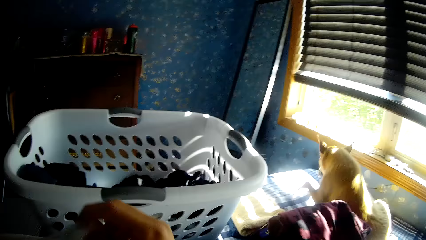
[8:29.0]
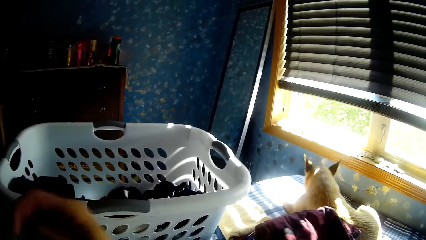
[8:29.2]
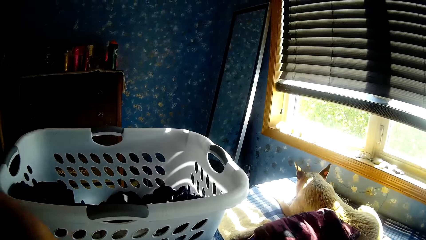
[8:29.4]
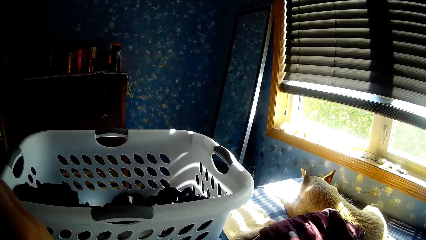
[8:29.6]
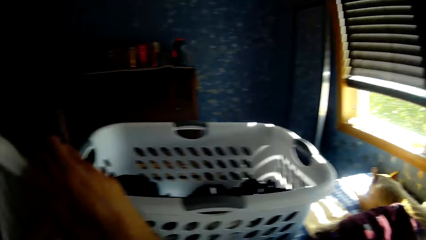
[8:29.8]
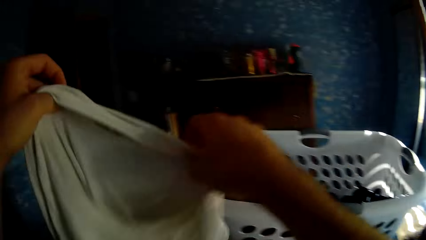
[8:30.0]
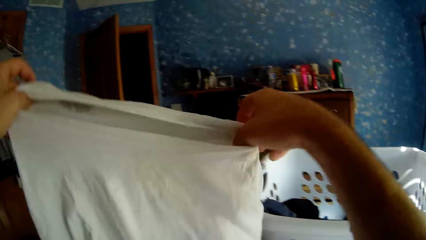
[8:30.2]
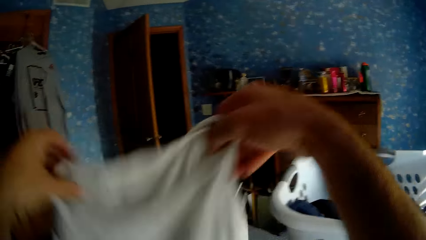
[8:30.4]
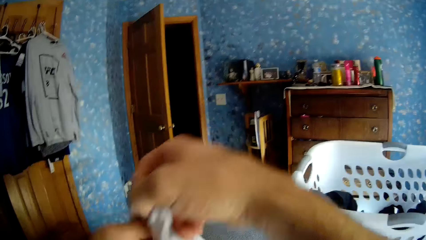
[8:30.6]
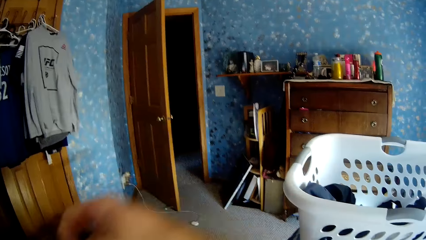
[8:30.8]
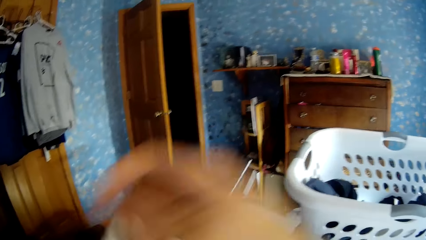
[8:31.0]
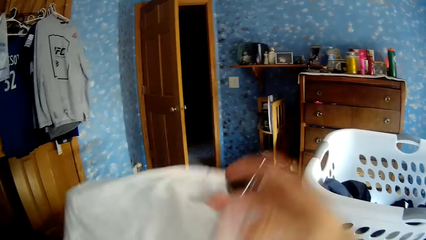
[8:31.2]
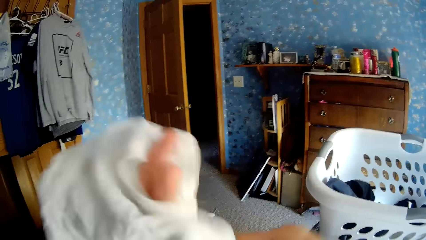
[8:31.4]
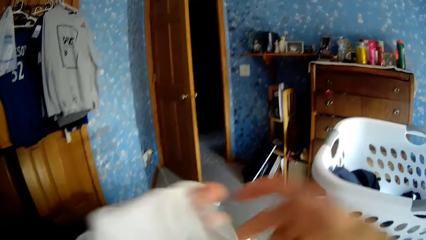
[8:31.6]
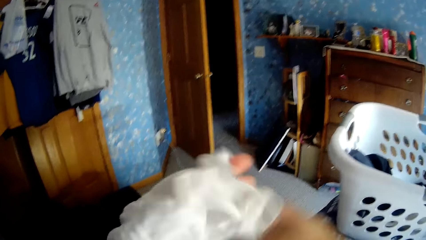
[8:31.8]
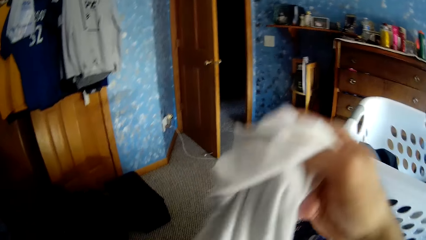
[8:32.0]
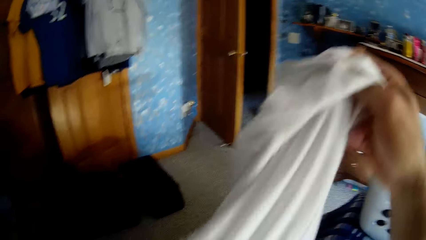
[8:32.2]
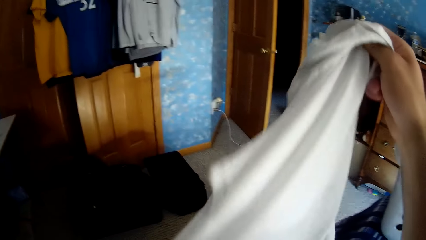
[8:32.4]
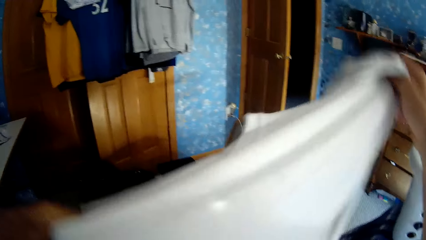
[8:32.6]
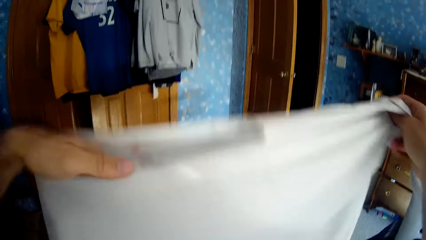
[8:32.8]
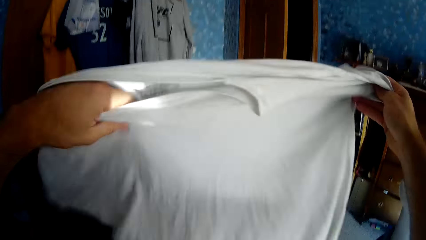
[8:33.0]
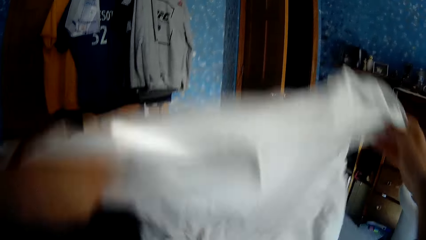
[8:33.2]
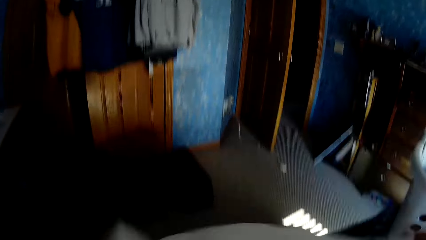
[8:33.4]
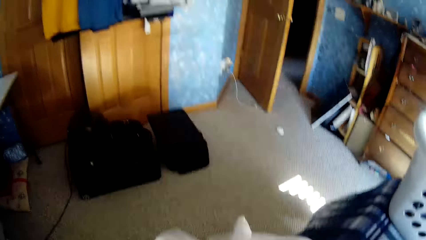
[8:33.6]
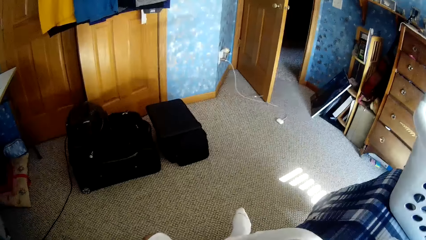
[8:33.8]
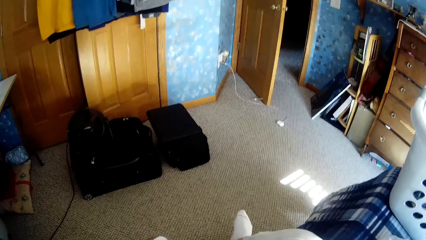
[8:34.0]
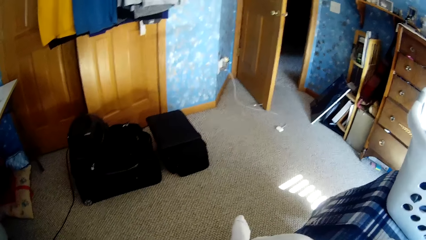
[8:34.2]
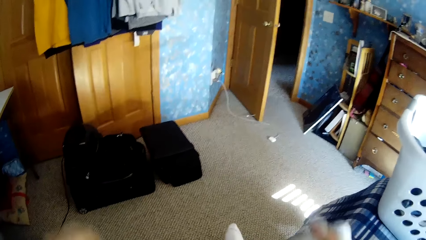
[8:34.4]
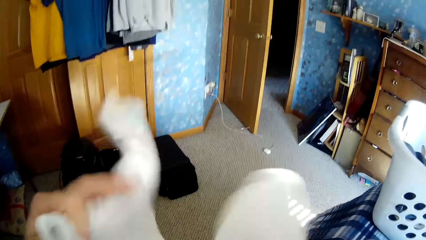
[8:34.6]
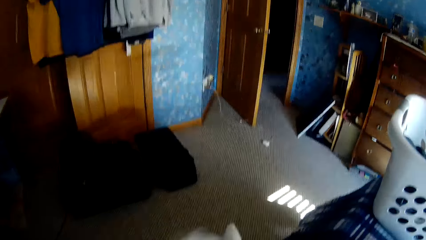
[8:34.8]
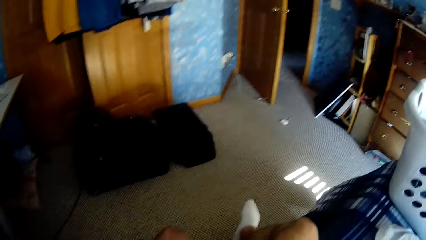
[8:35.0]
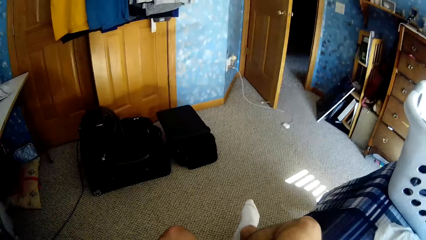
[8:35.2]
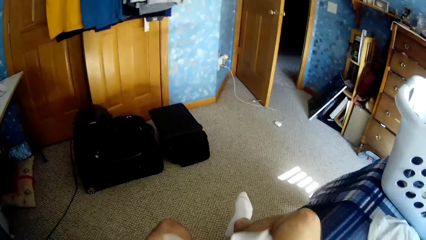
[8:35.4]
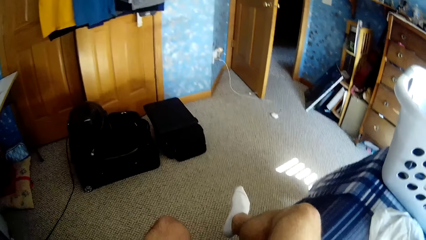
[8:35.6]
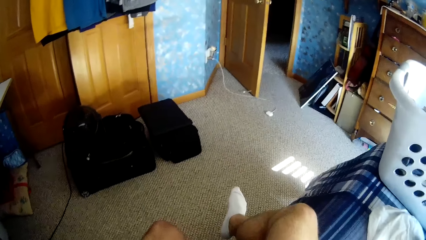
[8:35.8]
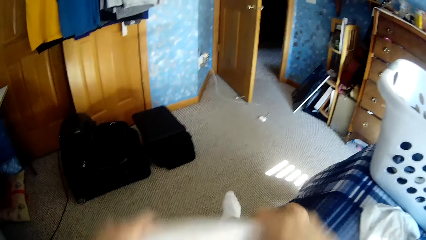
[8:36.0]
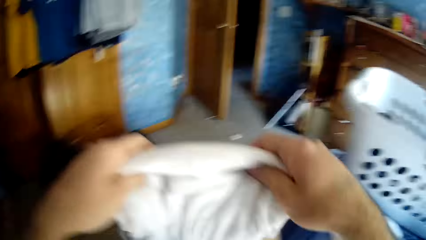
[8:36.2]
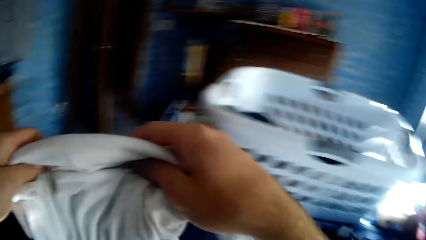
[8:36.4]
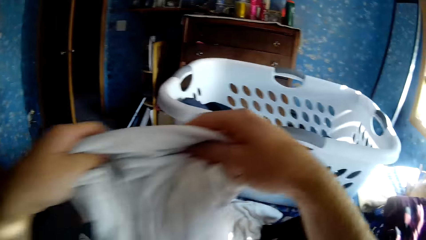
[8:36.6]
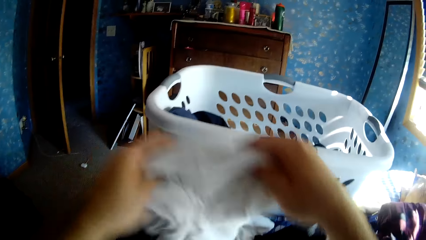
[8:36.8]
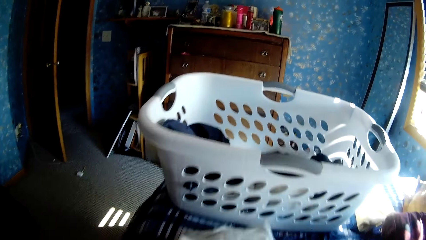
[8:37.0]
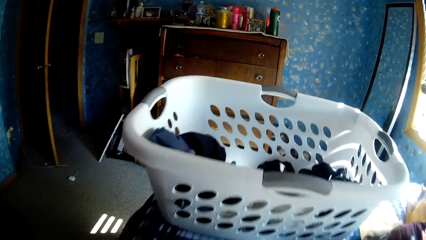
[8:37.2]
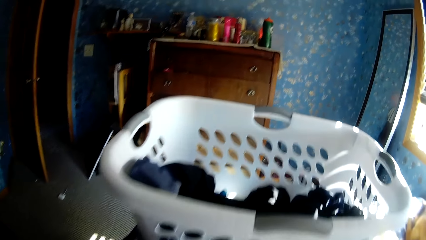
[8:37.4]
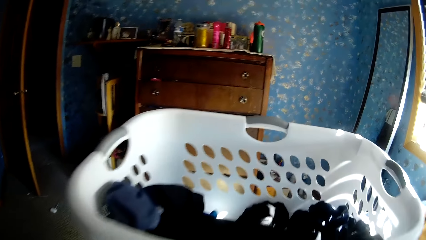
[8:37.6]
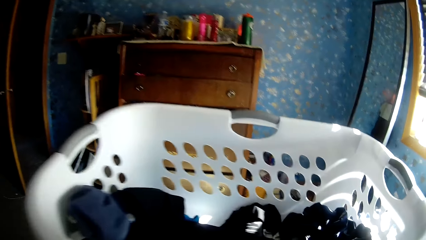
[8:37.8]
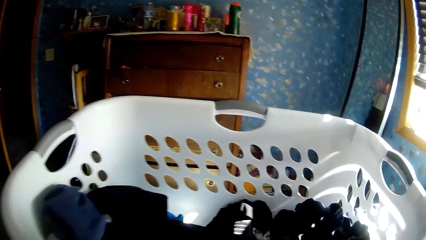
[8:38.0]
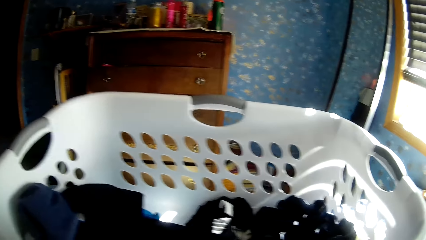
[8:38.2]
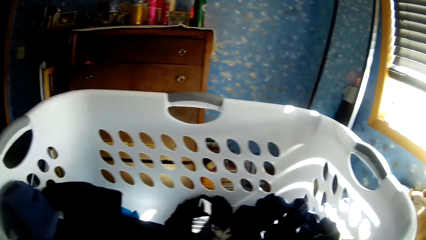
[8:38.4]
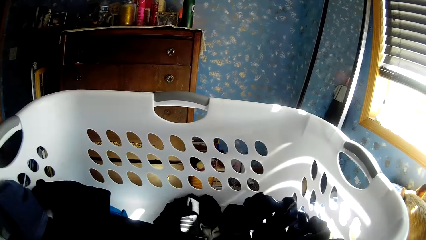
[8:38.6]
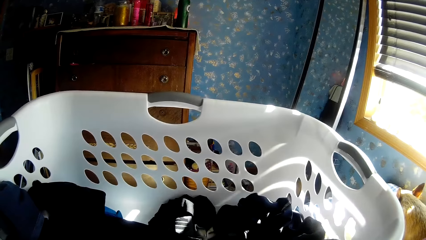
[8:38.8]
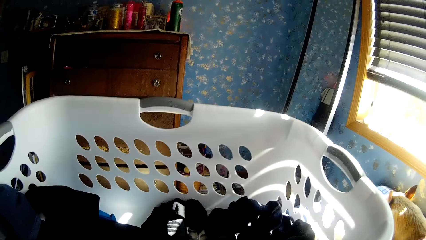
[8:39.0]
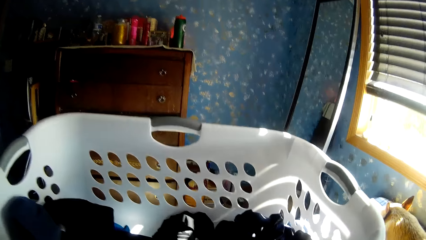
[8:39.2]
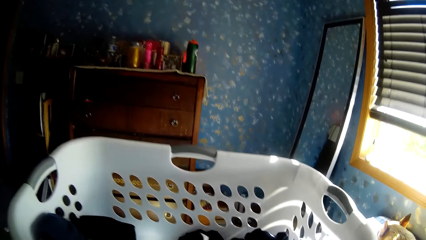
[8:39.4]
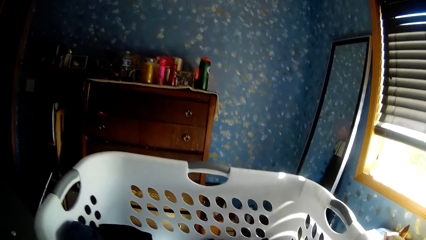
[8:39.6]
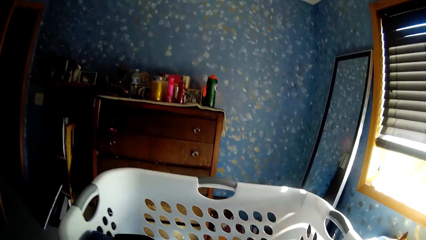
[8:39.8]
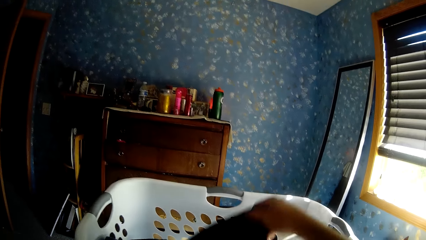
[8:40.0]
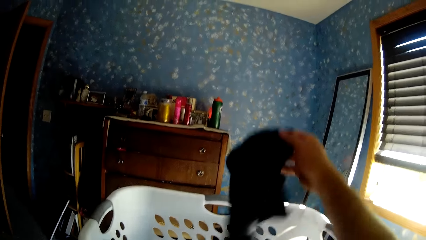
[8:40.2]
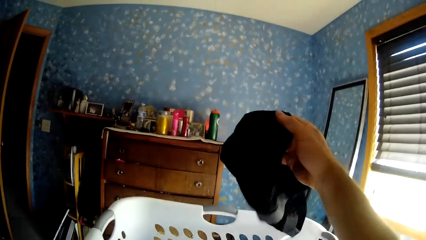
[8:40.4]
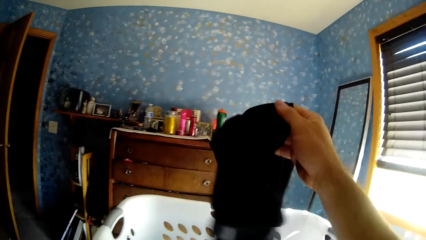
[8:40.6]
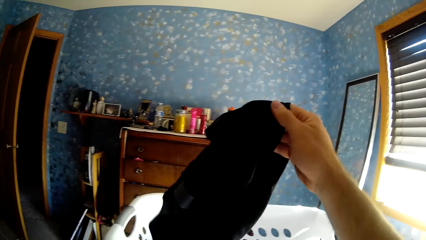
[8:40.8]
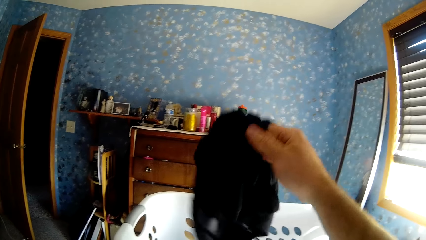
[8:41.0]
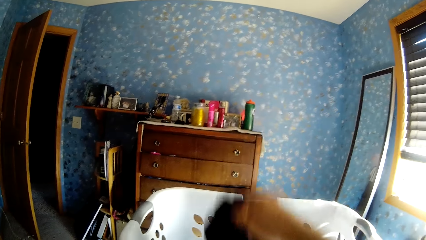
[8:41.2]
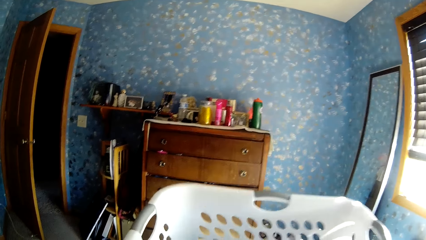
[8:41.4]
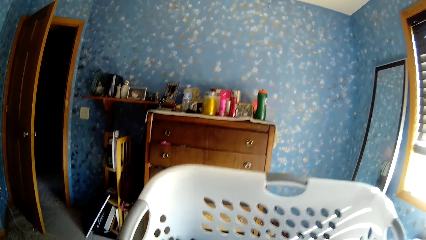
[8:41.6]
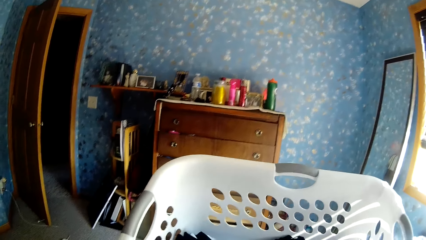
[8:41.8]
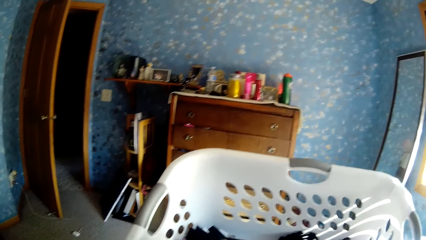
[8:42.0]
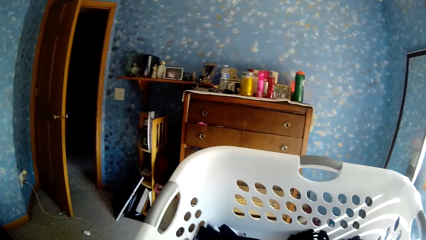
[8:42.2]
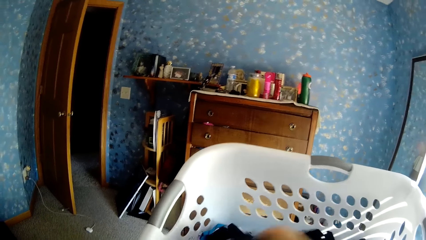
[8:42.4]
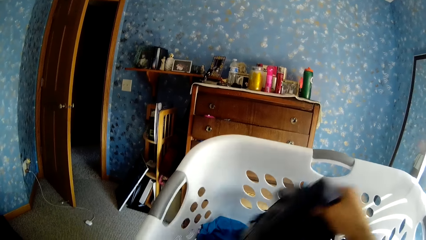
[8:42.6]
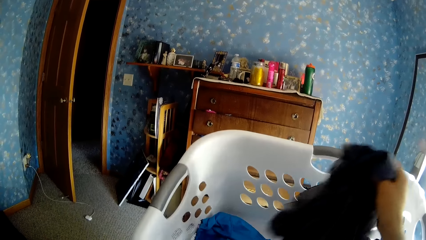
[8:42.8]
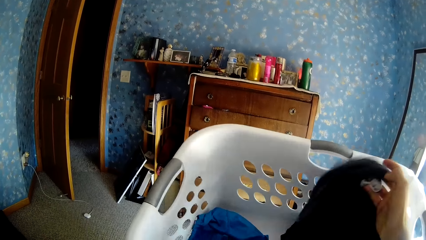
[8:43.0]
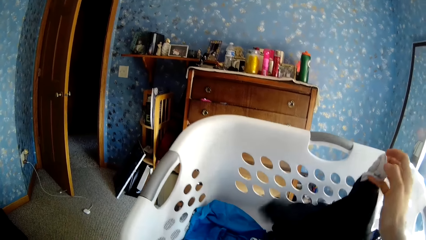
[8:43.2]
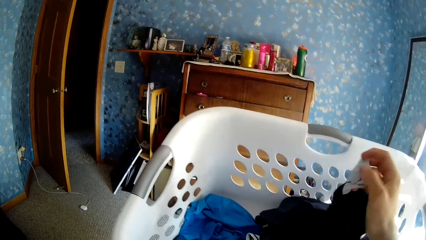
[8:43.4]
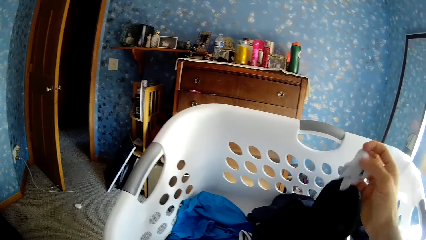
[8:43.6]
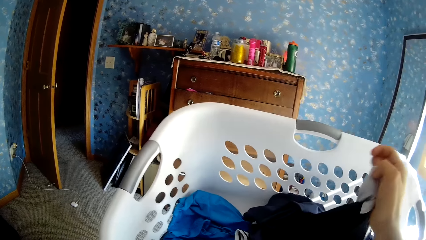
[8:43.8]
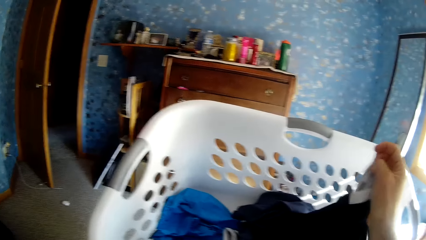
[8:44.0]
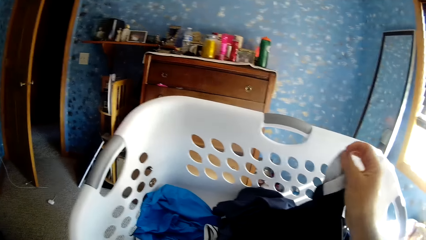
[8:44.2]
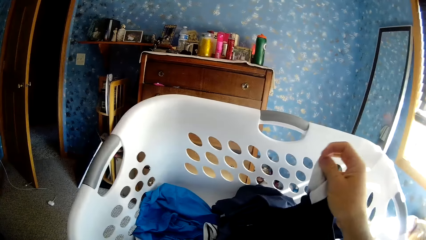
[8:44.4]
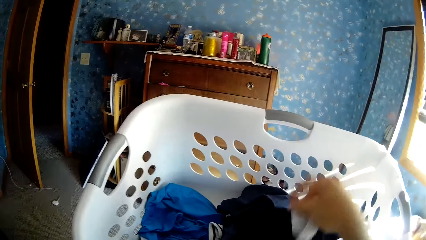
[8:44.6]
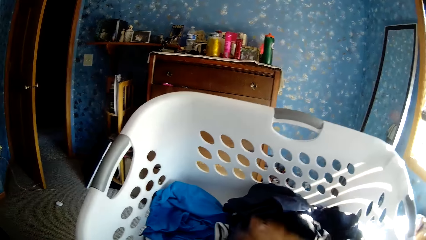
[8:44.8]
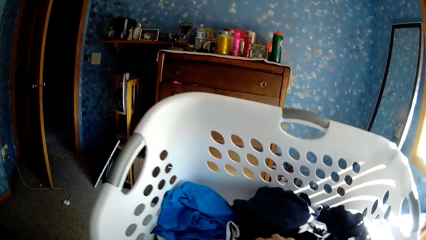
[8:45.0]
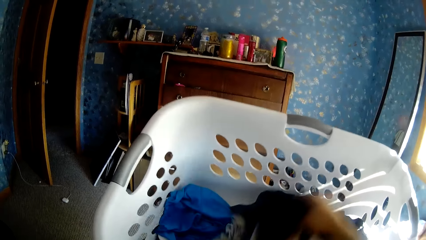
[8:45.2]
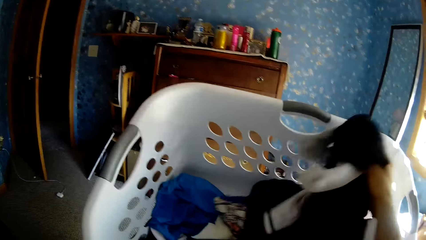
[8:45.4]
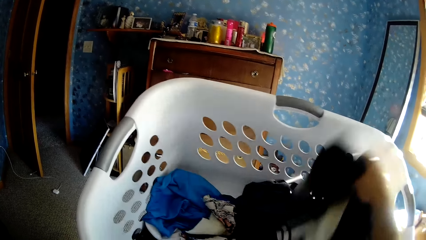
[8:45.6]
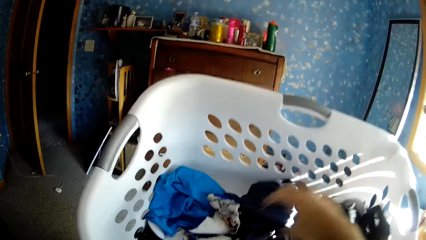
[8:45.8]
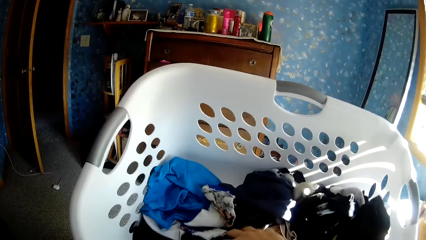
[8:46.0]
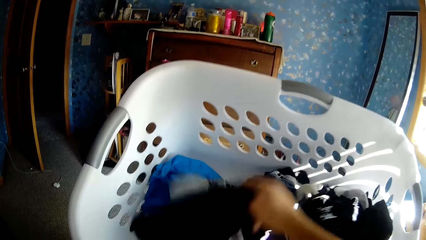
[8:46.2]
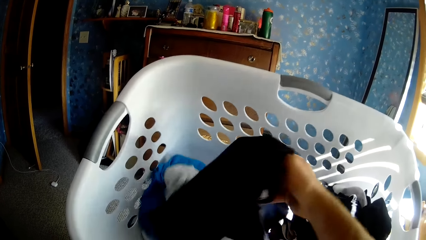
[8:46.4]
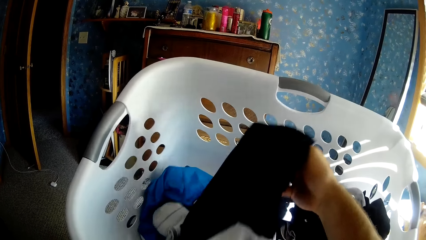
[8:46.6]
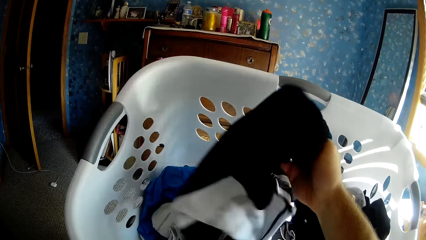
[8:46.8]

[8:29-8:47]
The camera wearer puts the cloth on the bed with his hands. He inspects a black cloth in the laundry basket with his right hand. He picks up a towel from the laundry basket. He inspects the cloths with his right hand.
